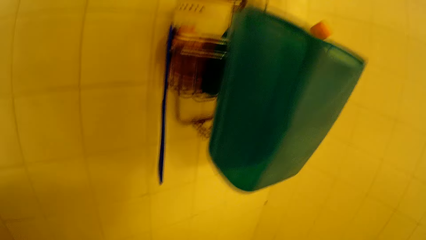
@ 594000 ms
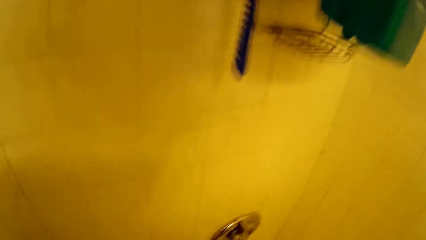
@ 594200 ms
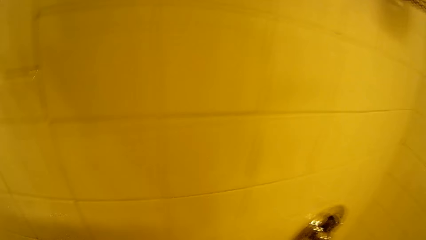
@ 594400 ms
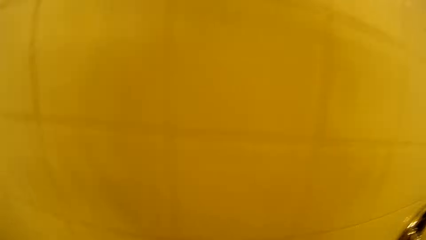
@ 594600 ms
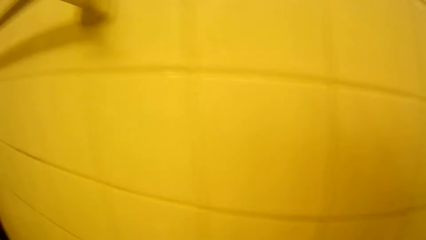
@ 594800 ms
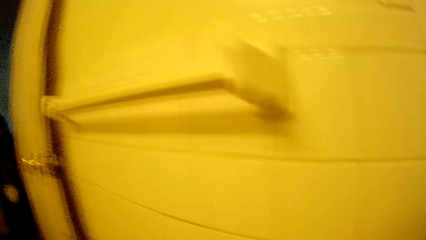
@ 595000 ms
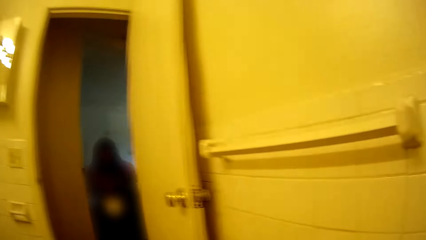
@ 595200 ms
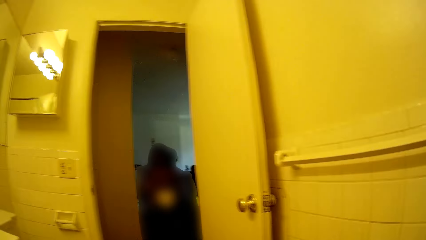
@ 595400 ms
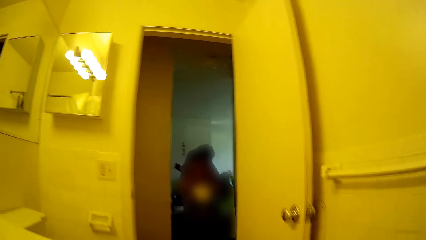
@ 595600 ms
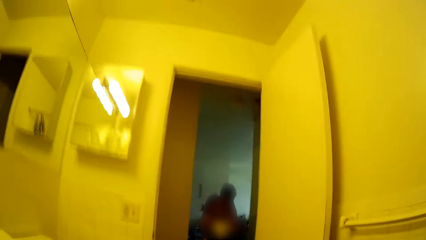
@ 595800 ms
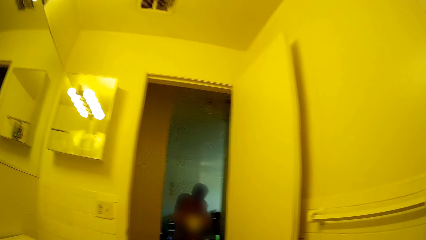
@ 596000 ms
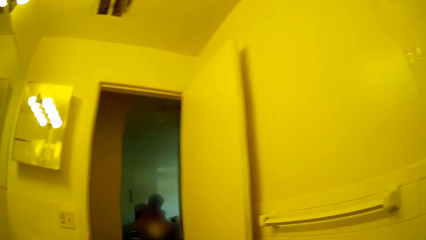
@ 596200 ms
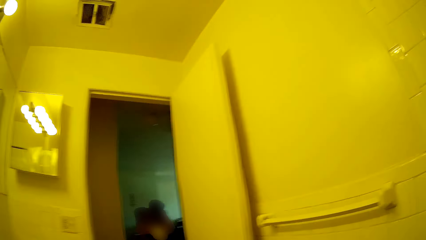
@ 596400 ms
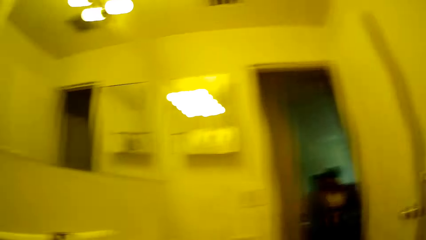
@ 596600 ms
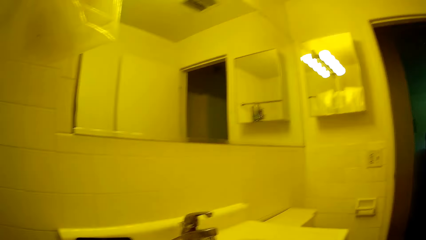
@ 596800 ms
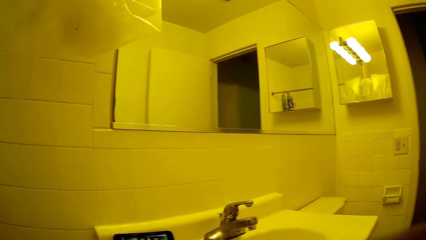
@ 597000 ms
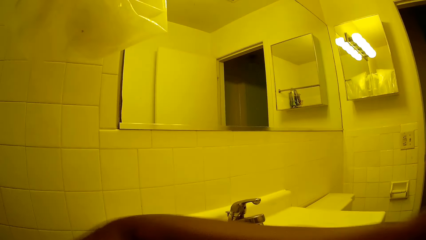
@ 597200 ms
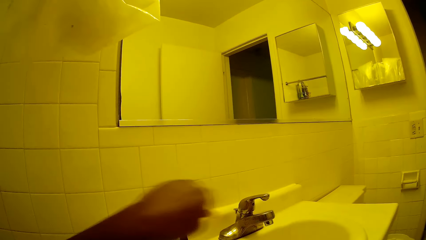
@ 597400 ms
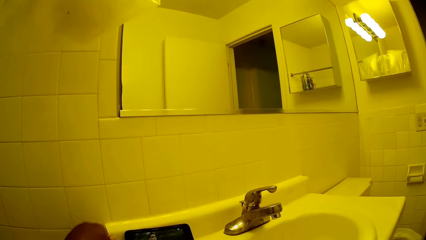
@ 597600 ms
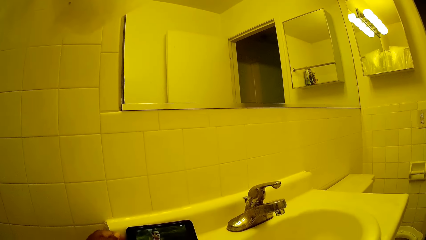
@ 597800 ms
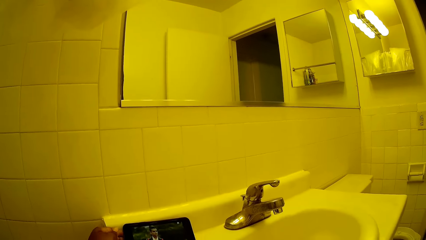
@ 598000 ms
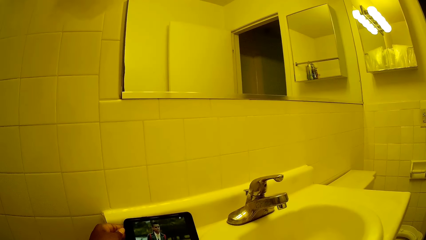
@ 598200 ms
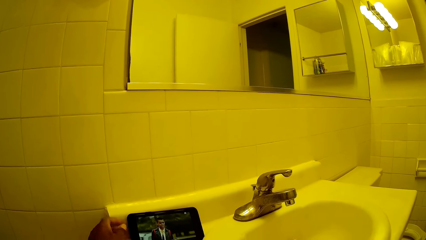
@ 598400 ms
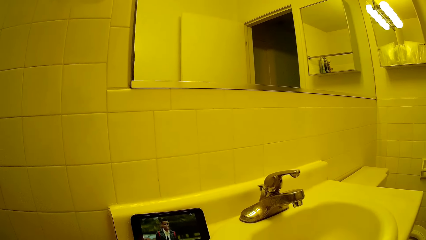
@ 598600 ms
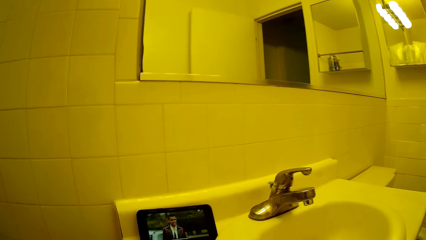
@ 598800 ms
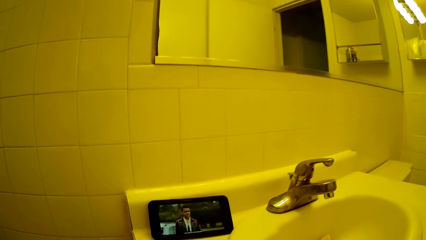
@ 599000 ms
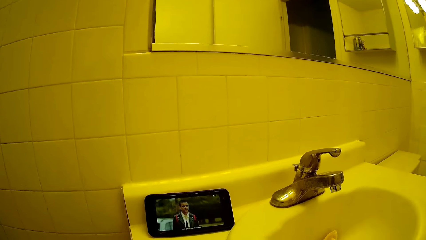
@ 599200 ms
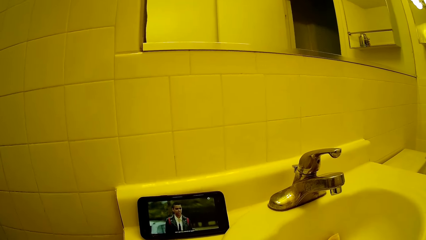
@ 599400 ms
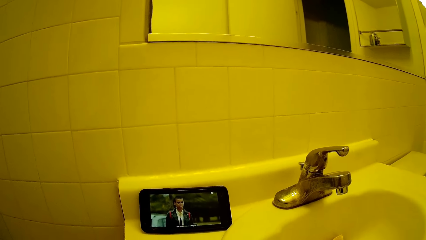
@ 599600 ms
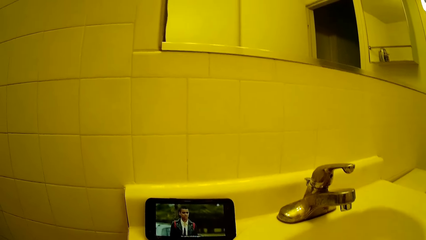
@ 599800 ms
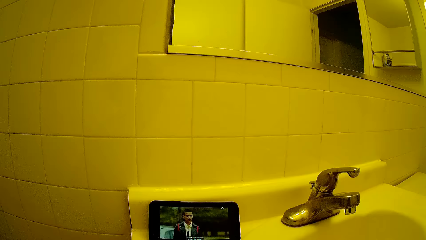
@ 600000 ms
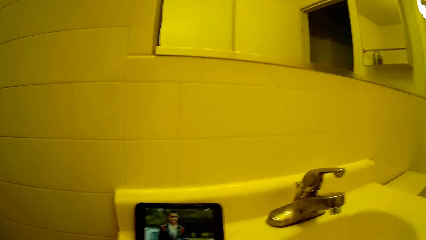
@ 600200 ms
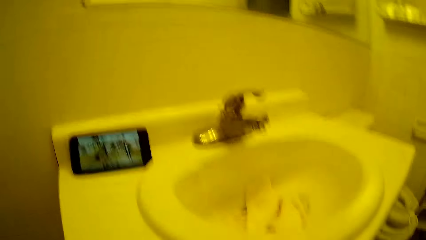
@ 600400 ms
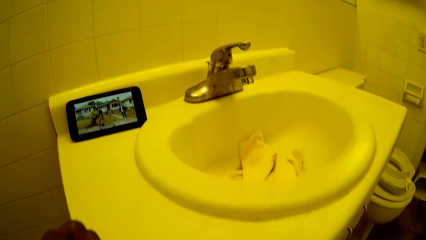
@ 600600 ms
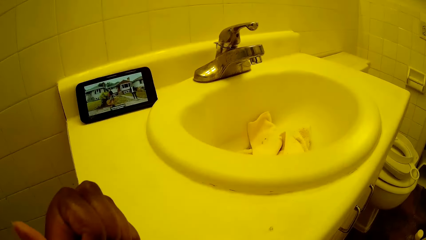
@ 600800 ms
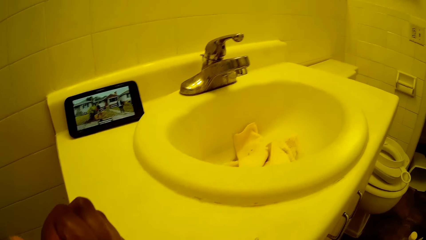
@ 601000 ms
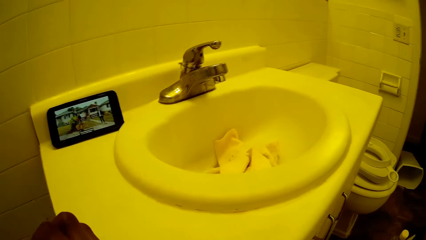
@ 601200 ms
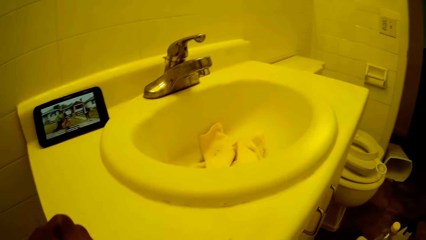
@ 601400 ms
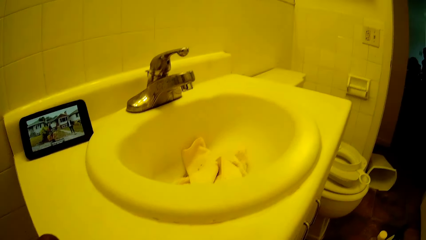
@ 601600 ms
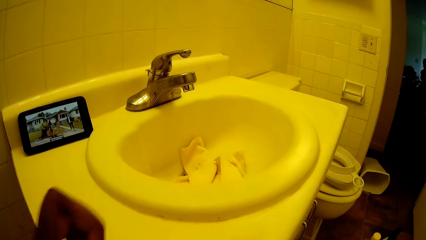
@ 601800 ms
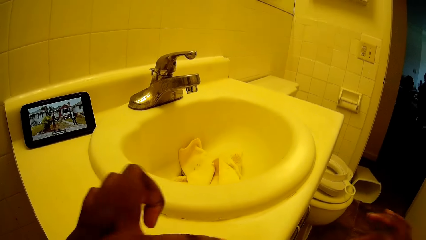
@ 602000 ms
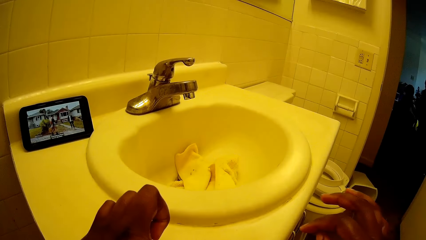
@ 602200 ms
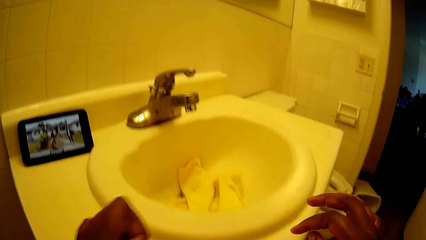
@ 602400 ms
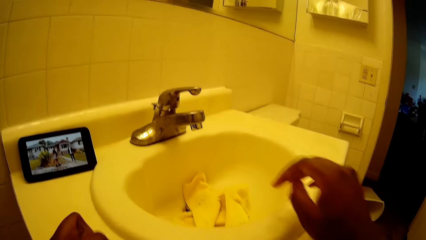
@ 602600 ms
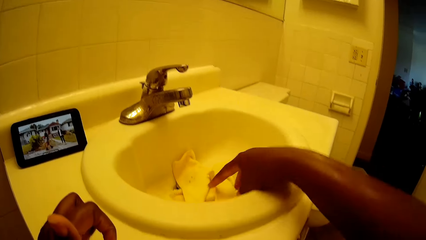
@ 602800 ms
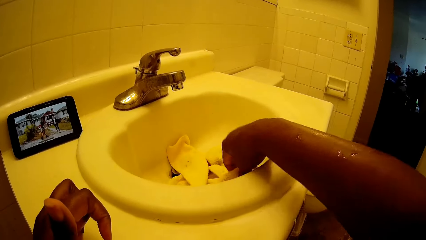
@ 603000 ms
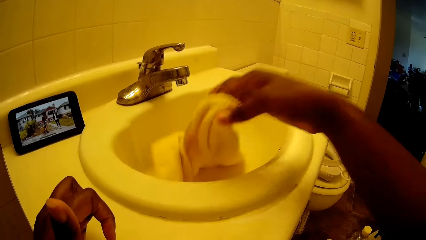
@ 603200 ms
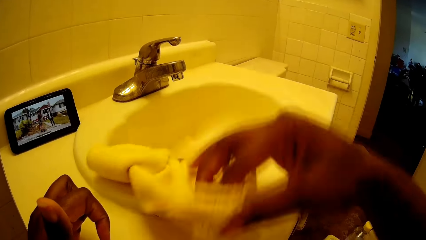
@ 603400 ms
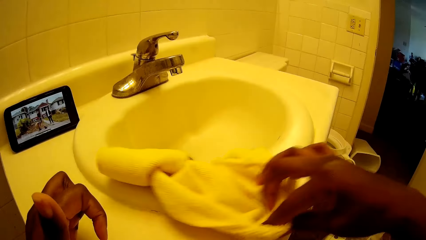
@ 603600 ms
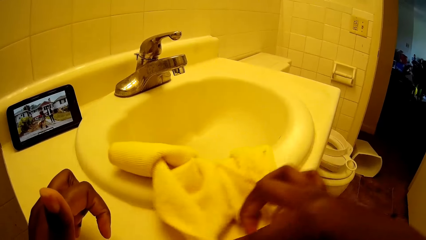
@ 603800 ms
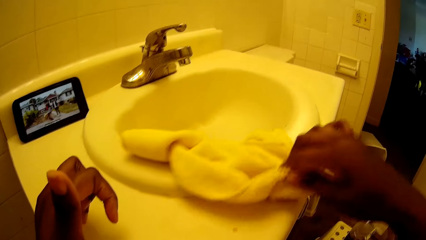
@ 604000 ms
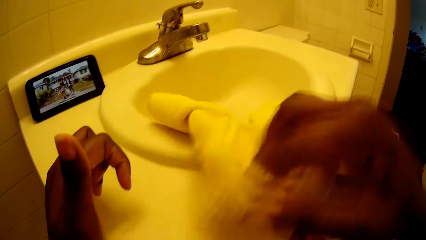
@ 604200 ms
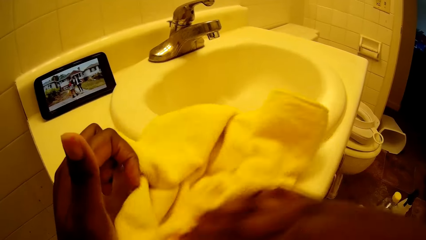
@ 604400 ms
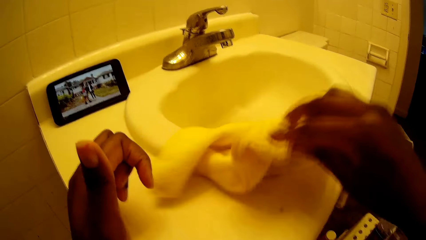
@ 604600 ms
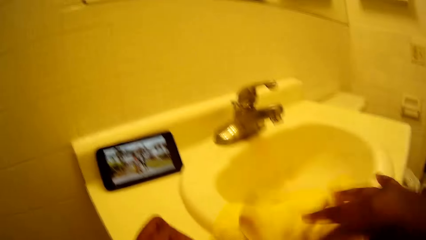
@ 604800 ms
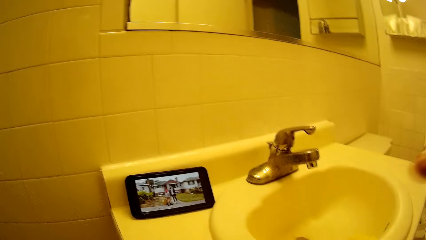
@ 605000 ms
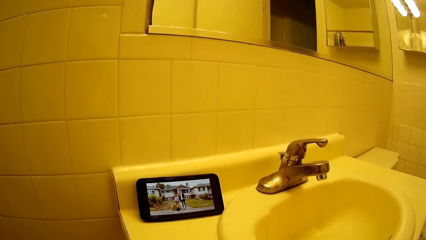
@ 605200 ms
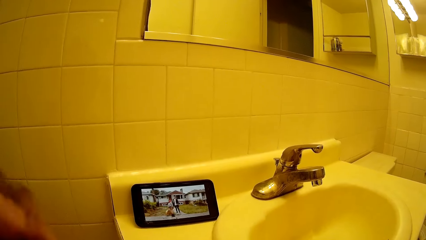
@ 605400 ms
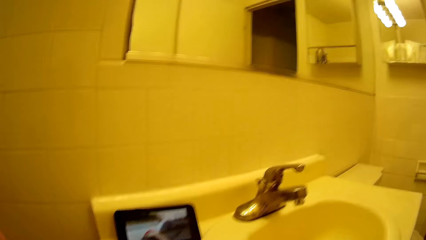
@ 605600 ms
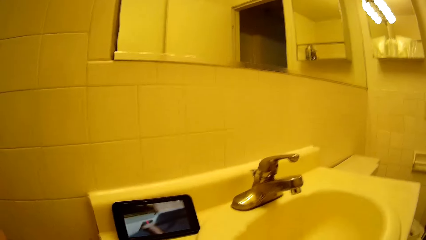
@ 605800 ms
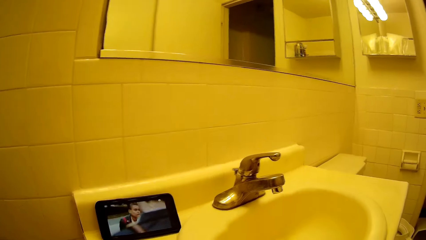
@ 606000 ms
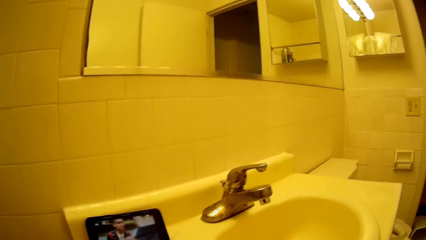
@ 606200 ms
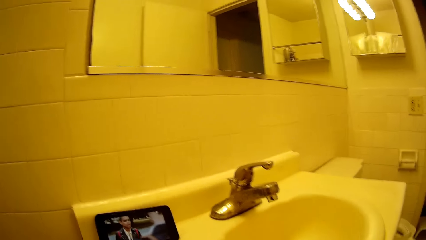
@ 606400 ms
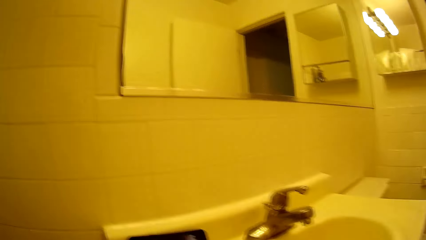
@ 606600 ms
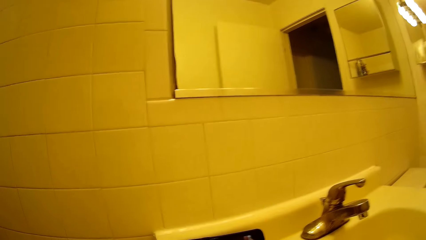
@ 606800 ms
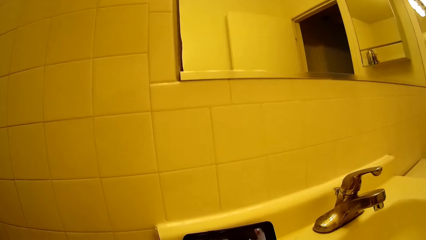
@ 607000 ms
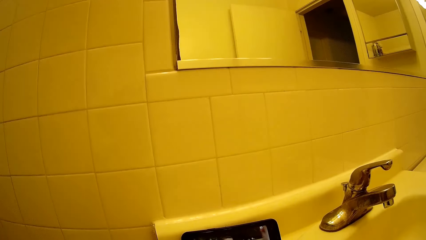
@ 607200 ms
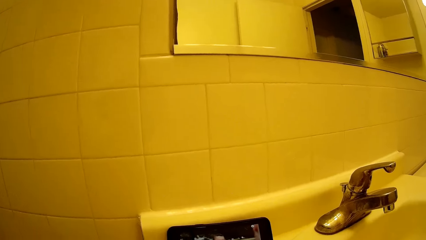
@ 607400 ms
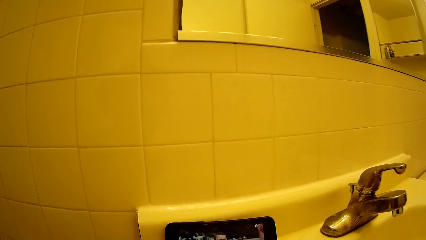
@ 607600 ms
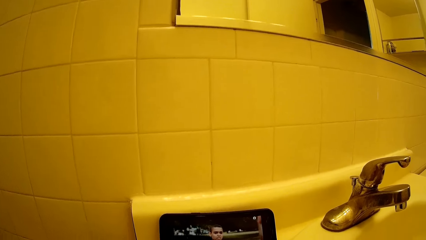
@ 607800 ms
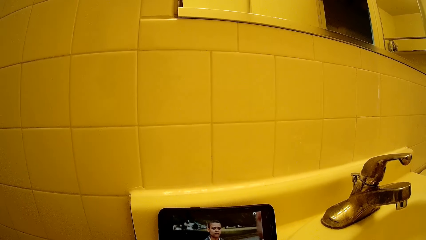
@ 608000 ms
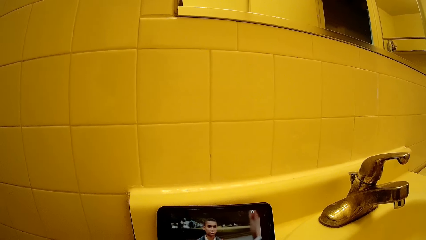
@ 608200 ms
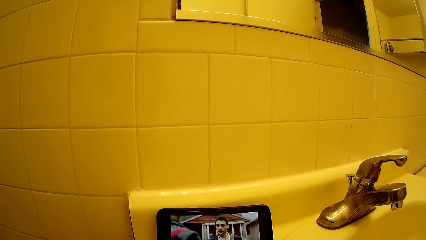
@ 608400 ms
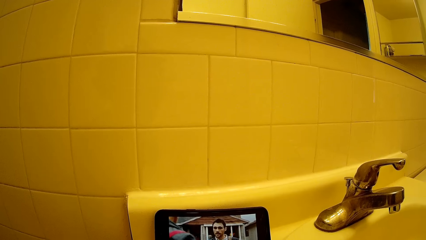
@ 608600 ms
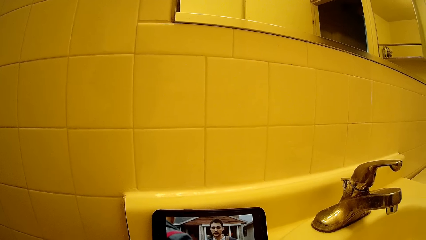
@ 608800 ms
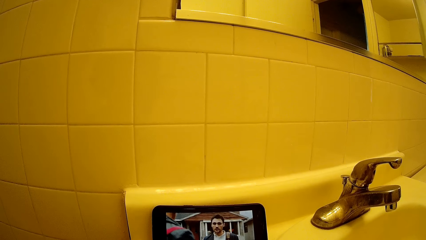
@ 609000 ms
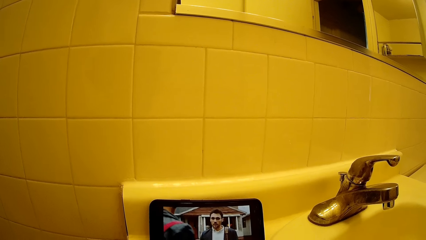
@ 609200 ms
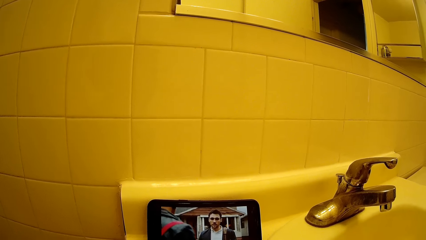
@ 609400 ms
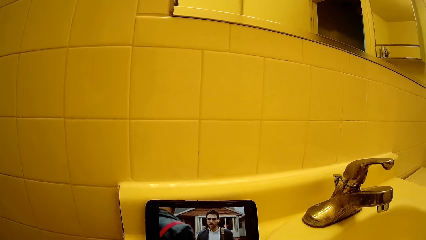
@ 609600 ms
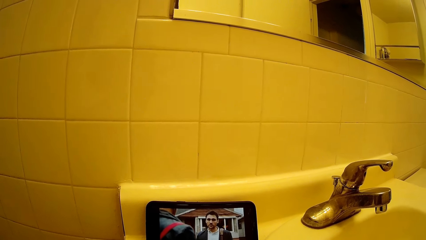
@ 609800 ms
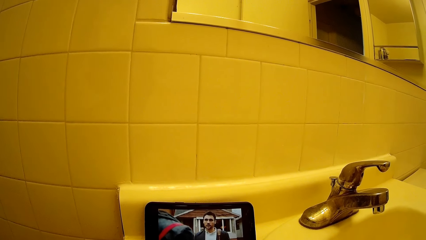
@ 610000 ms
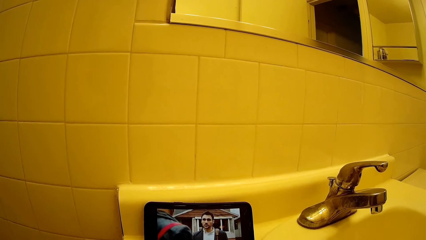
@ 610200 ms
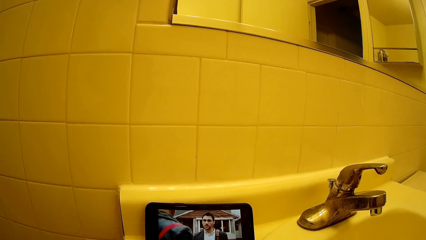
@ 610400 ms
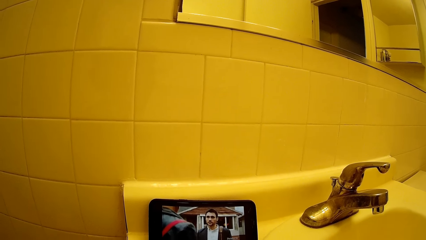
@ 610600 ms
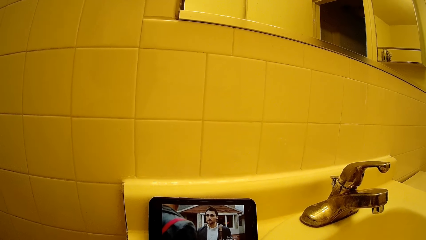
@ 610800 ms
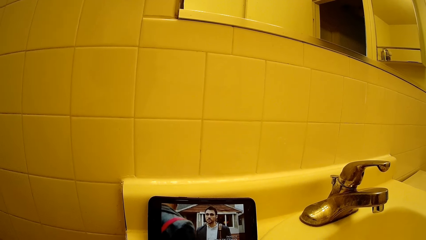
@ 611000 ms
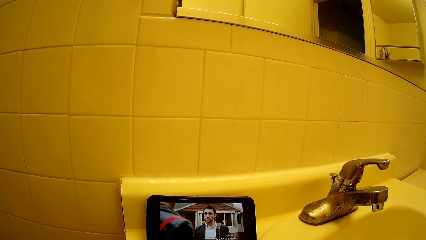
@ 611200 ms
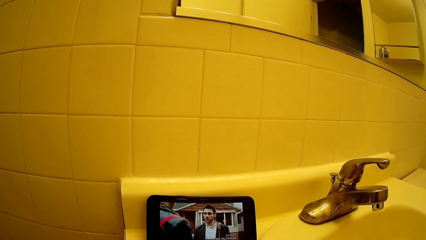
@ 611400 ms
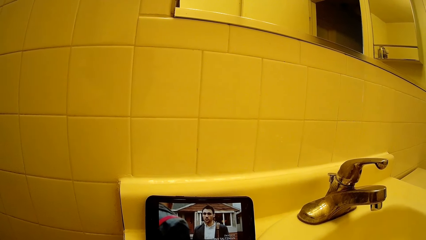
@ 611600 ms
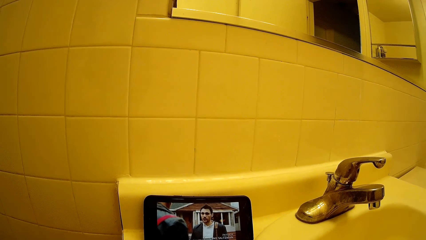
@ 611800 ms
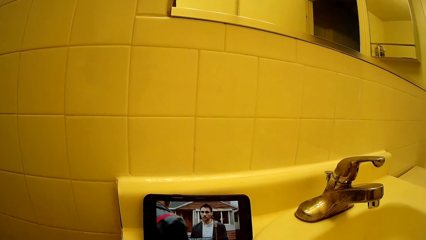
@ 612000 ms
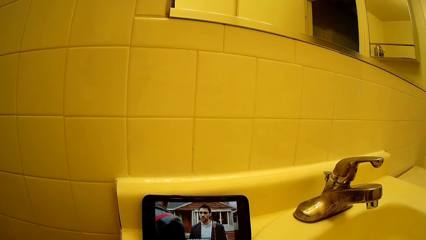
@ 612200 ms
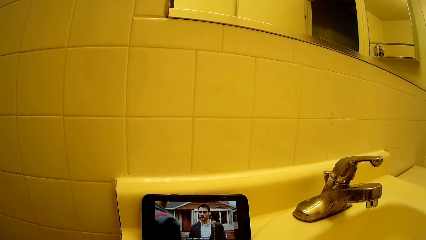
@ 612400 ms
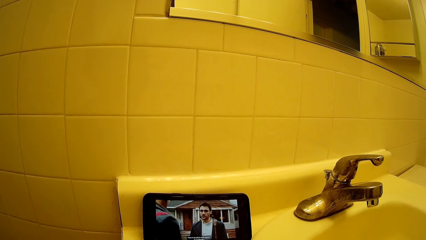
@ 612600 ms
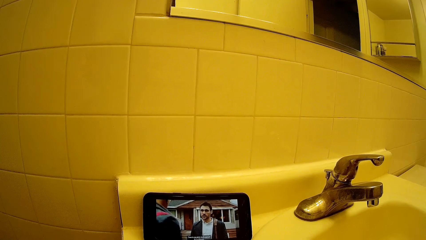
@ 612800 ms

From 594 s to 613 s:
The camera wearer walks in the house. She touches a mobile phone with her left hand. She watches on the phone. She removes dirt from the toilet basin with the cloth on her right hand. She picks a towel. She wipes the sink with the towel. She drops the cloth in the toilet basin with her right hand. She watches on the phone.
